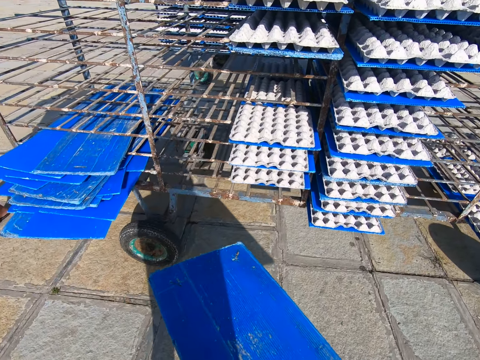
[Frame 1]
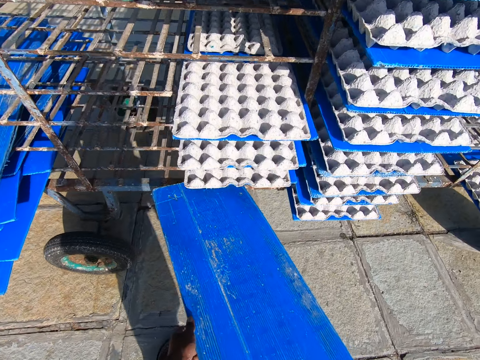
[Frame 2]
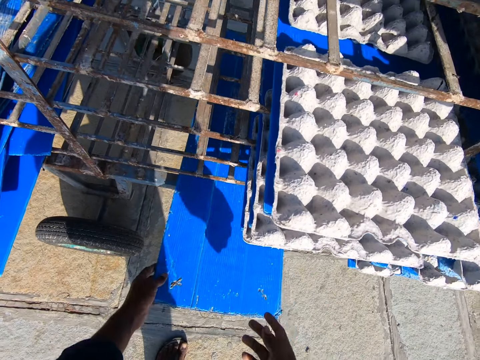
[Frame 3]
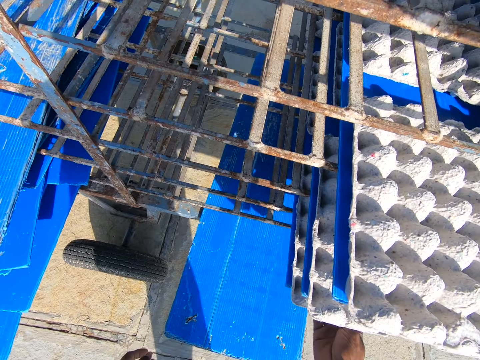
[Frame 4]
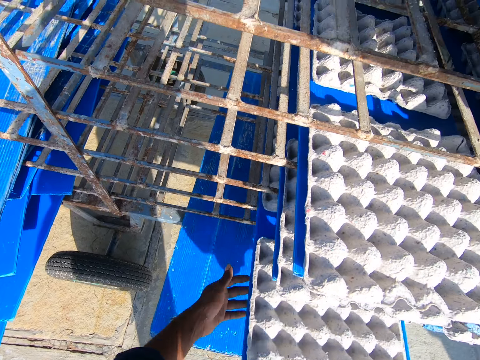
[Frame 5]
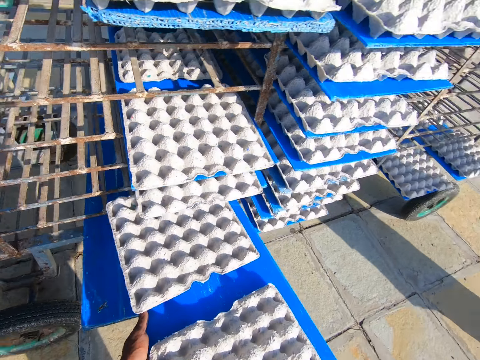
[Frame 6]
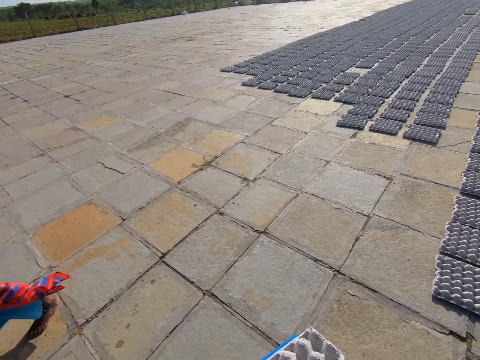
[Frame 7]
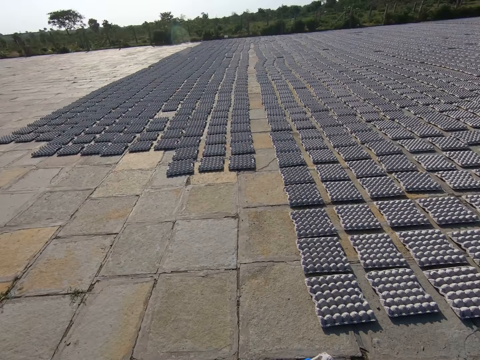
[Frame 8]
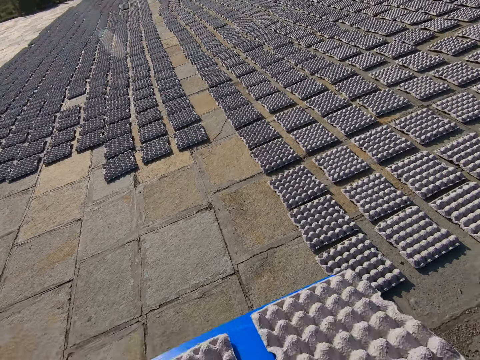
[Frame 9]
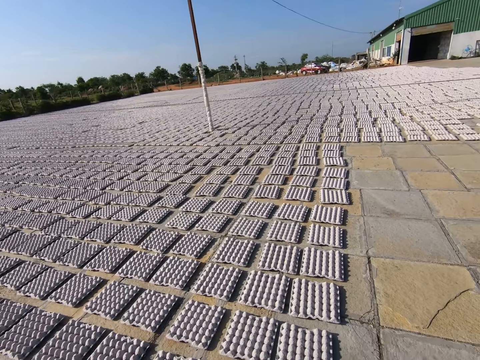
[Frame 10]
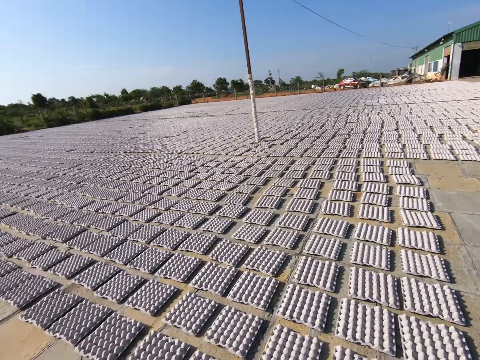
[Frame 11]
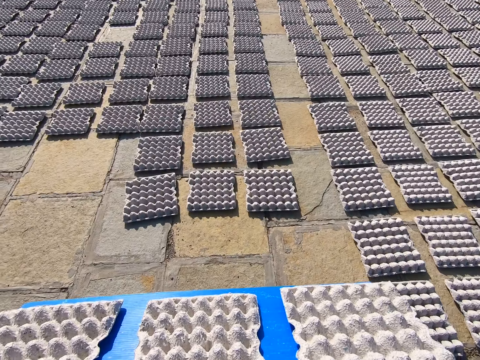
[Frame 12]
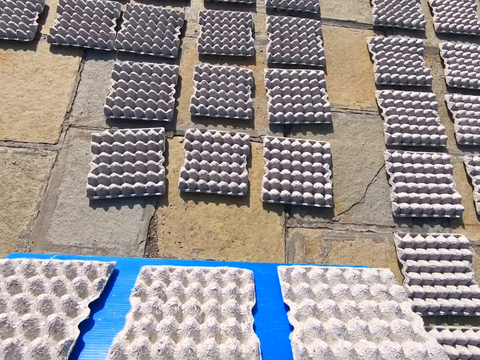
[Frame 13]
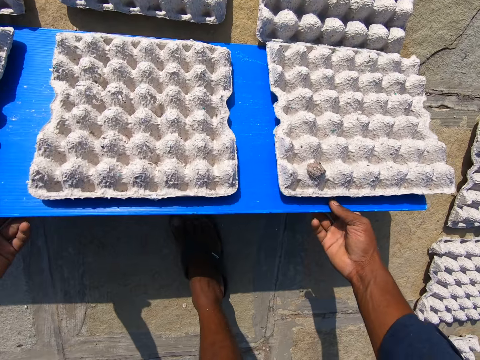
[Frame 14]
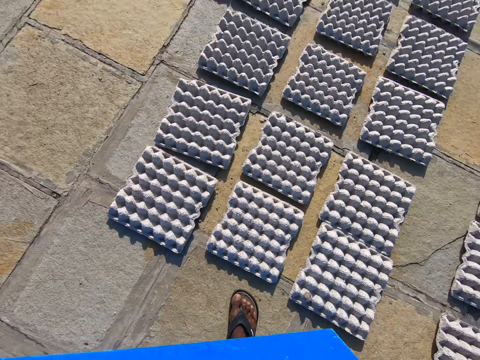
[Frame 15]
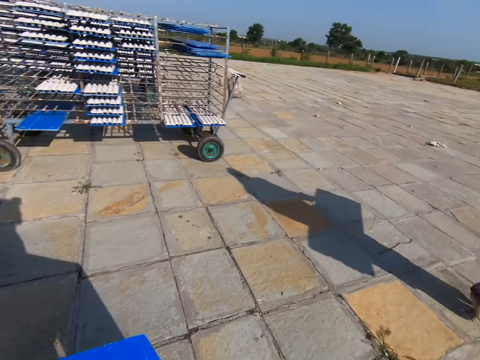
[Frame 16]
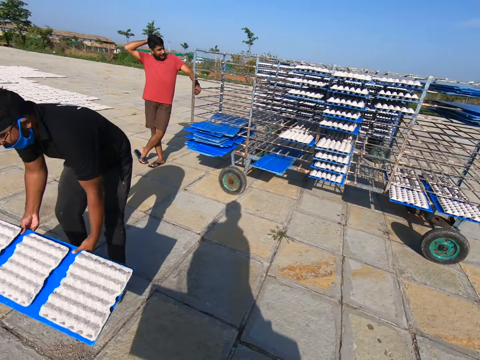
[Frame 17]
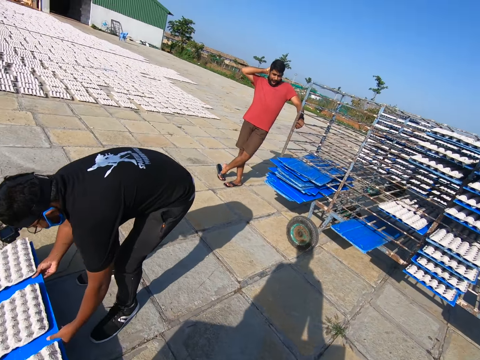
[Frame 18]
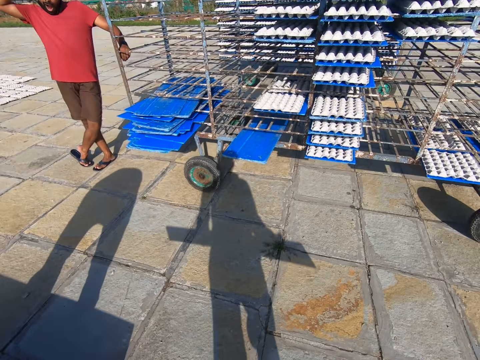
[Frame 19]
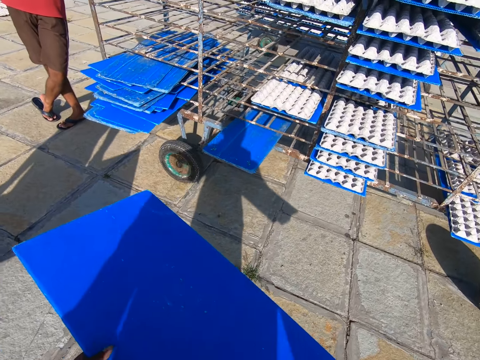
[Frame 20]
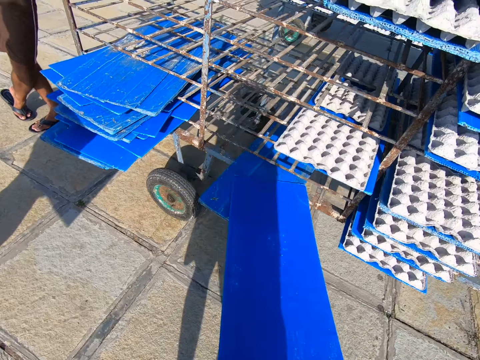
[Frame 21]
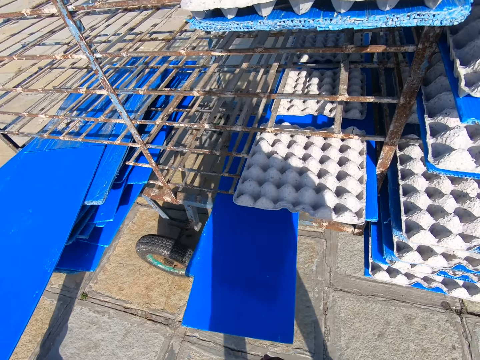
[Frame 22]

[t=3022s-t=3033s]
The camera wearer slides the tray in the rack with both hands. He puts the pulp board on the trolley. He takes out a tray of egg crates from the rack with his right hand. He takes out the tray of egg crates from the rack with both hands. The woman places the tray in the rack with her right hand. The camera wearer walks around the field. He places the egg crates on the ground with the tray in both hands. The woman holds a tray of egg crates with both hands. The camera wearer walks around the field. A man places the egg crates on the ground with a tray in both hands. Another man touches the back of his head with his right hand. The camera wearer slides the tray in the rack with both hands. He puts the pulp board on the trolley. The first man slides the tray in the rack with both hands.

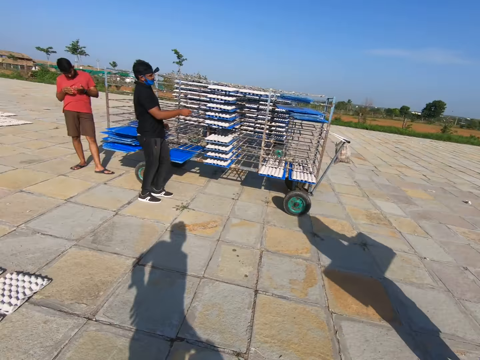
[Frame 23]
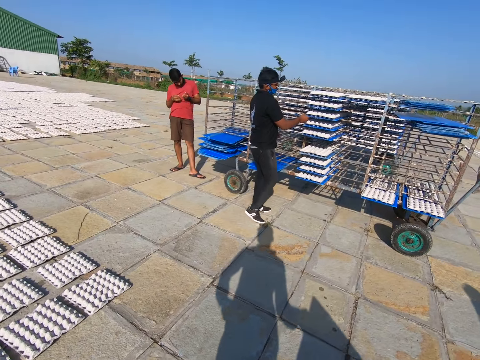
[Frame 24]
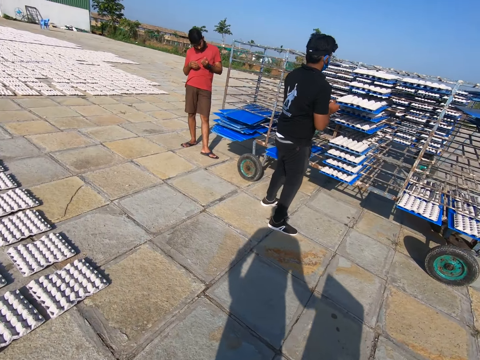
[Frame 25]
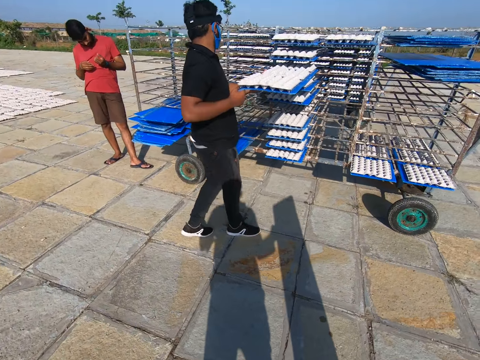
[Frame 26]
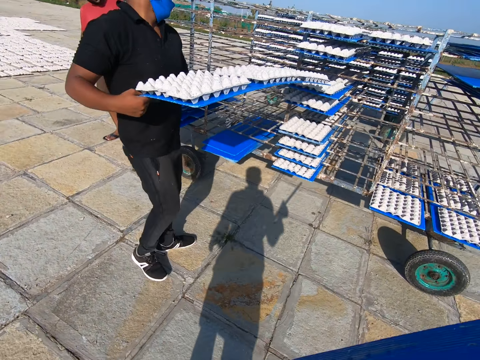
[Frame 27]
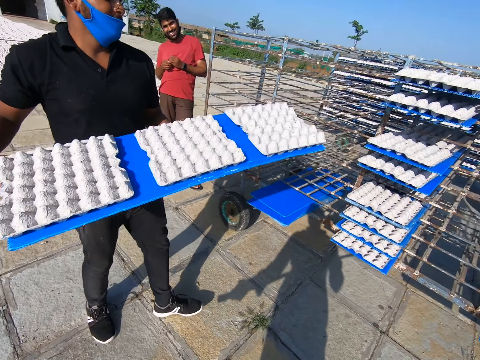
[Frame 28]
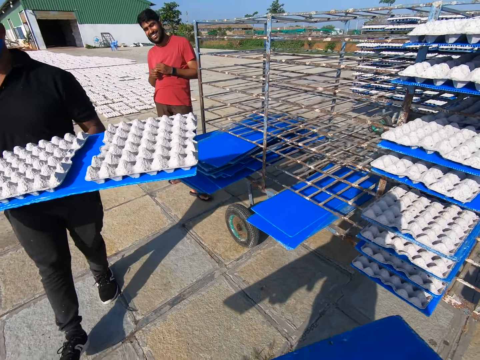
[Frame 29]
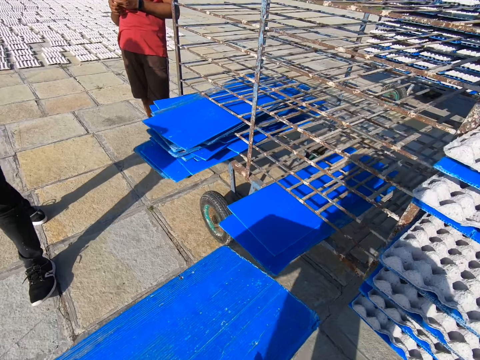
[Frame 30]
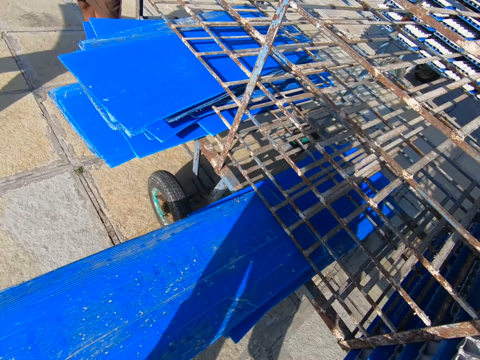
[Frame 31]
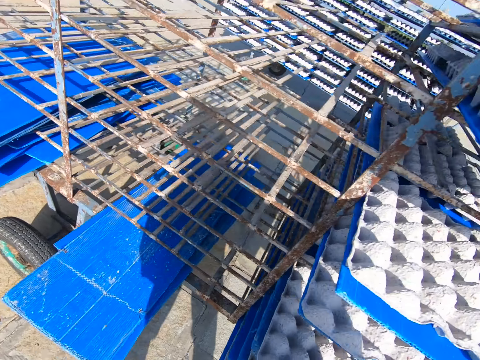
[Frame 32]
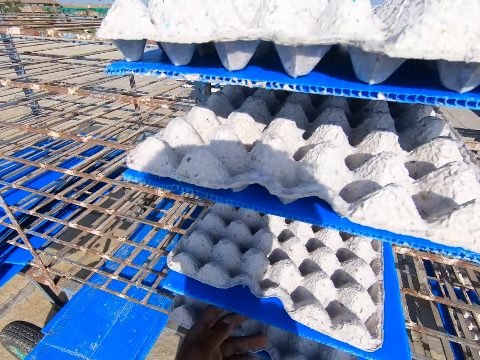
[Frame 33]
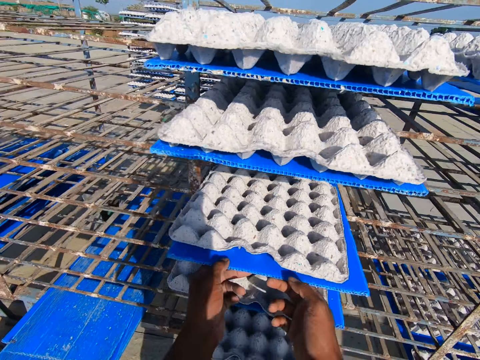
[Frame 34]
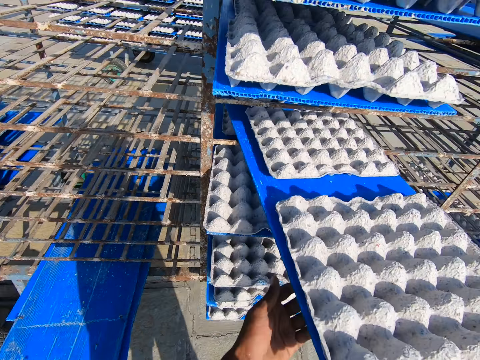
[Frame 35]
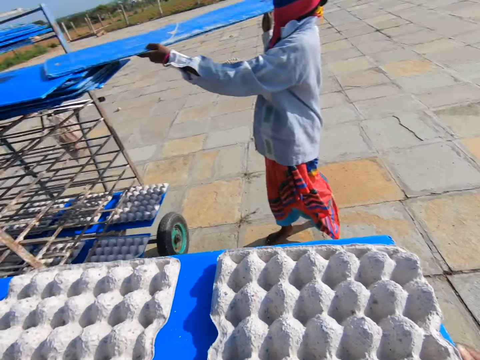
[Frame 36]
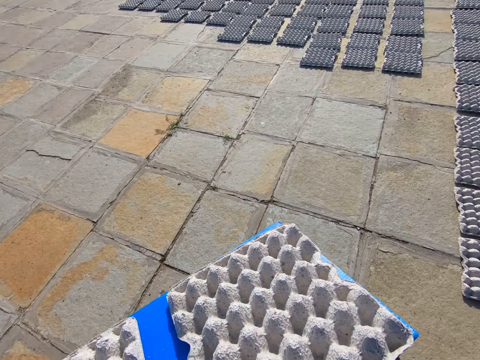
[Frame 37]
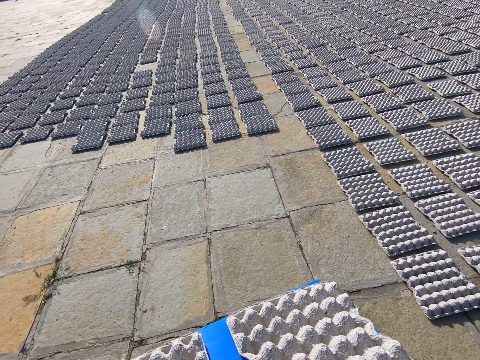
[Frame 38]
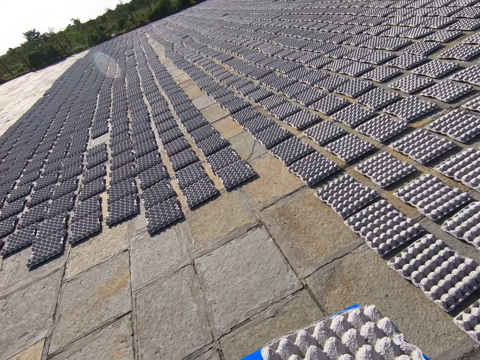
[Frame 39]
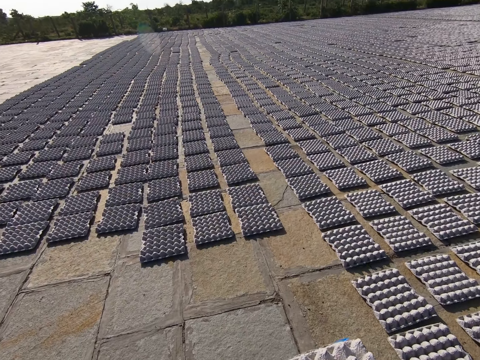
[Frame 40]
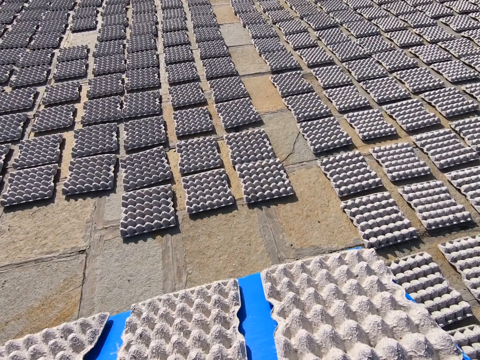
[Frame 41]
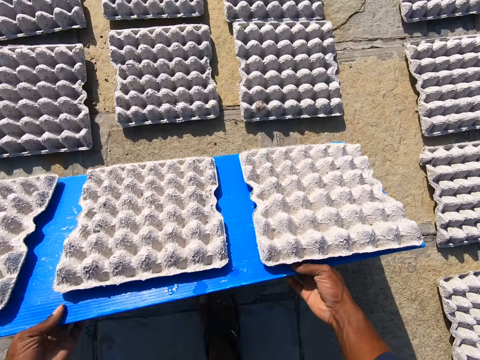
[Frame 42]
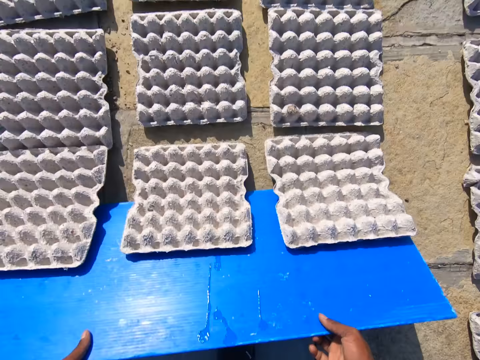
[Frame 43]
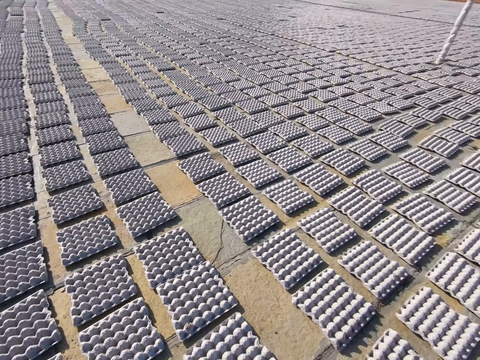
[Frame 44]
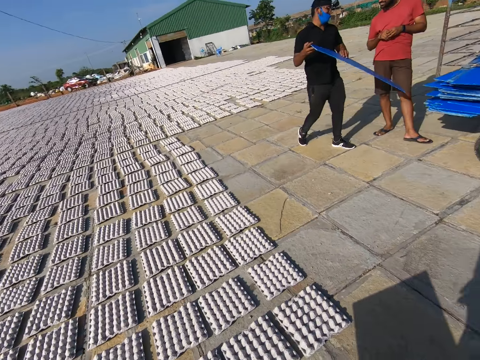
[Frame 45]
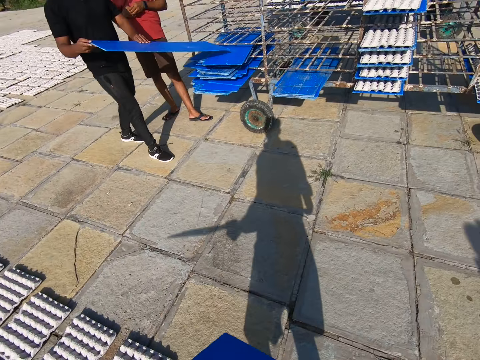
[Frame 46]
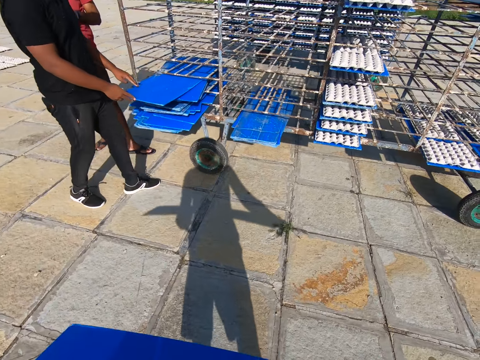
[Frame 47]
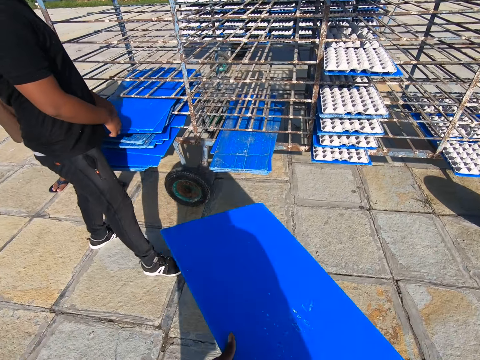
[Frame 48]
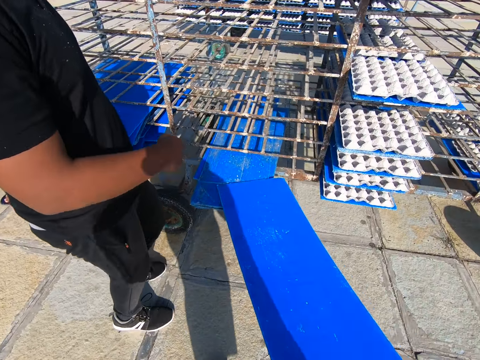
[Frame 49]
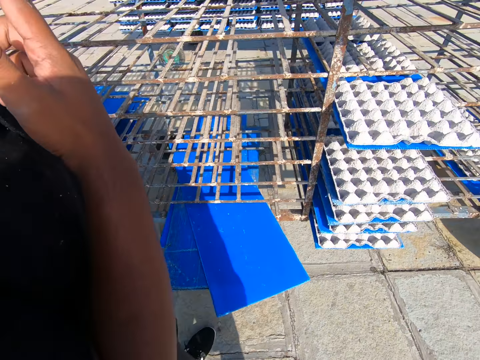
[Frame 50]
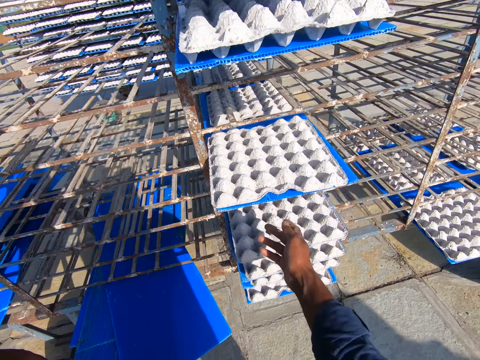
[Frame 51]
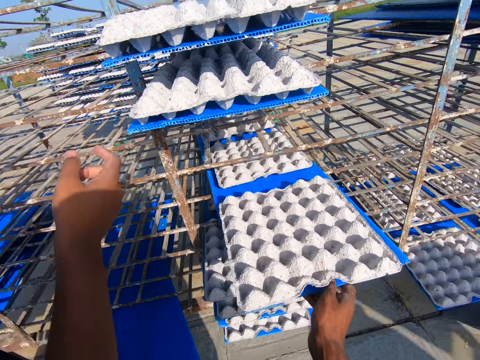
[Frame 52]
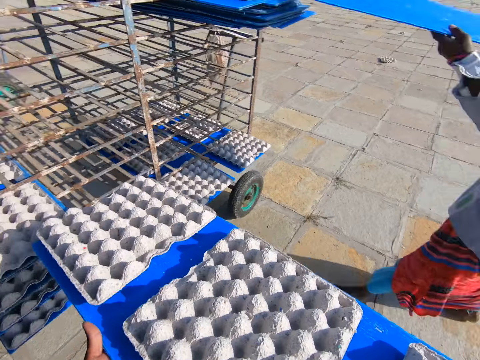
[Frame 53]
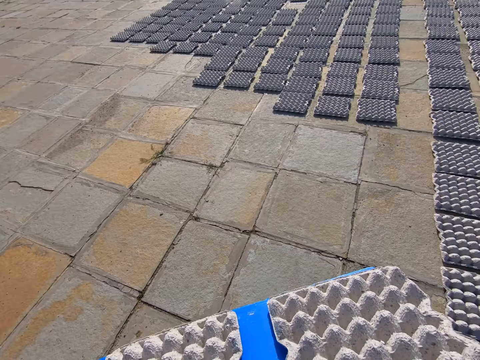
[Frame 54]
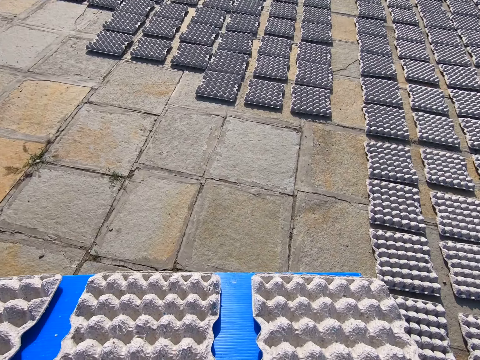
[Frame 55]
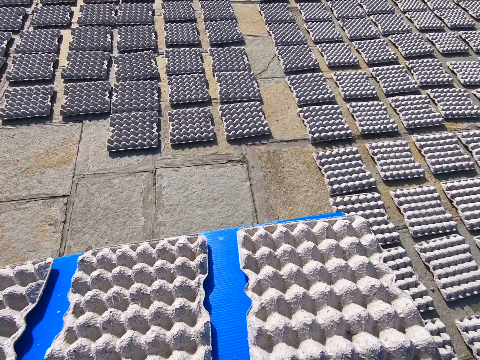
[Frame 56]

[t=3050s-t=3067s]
The woman holds a tray of egg crates with both hands. The camera wearer walks around the field. The man takes out a tray of egg crates from the rack with his right hand. The man holds the tray of egg crates with both hands. The camera wearer slides the tray in the rack with both hands. He puts the pulp board on the trolley. He takes out a tray of egg crates with both hands. The woman slides a tray in the rack with both hands. The camera wearer walks around the field. He places the egg crates on the ground with the tray in both hands. He walks around the field. The man slides a tray in the rack with both hands. The camera wearer slides the tray in the rack with his right hand. The man touches his nose with his right hand. The camera wearer puts the pulp board on the trolley. He takes out a tray of egg crates from the rack with his right hand. He takes out the tray of egg crates from the rack with both hands. The man touches a tray of egg crates in the rack with his right hand. The woman slides the tray in the rack with both hands. The camera wearer walks around the field.
